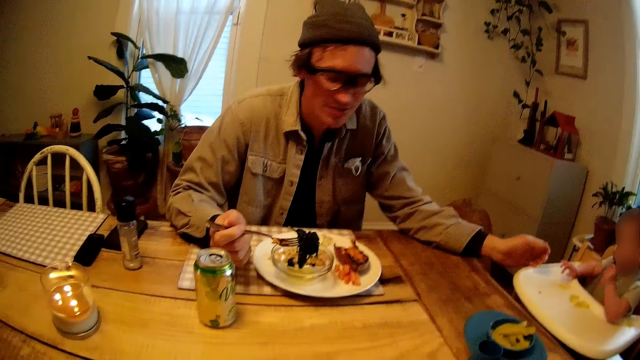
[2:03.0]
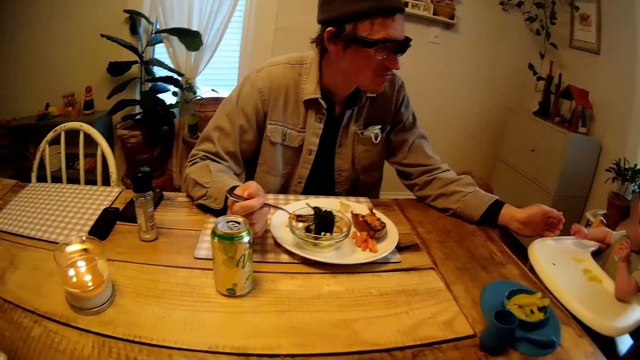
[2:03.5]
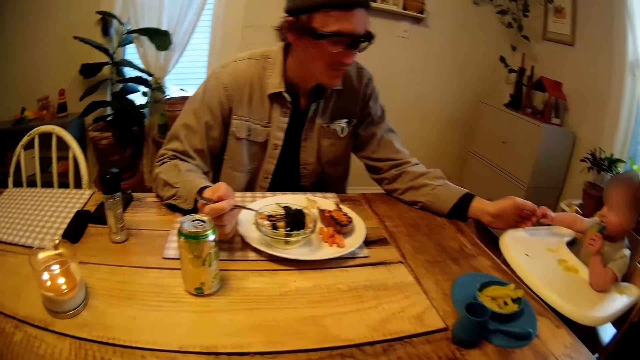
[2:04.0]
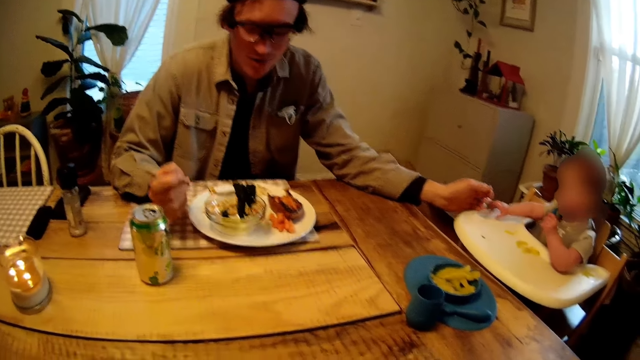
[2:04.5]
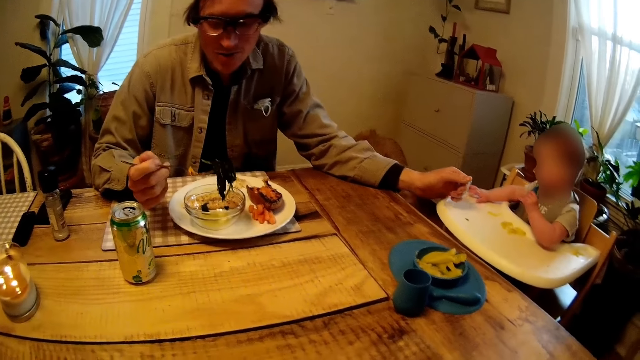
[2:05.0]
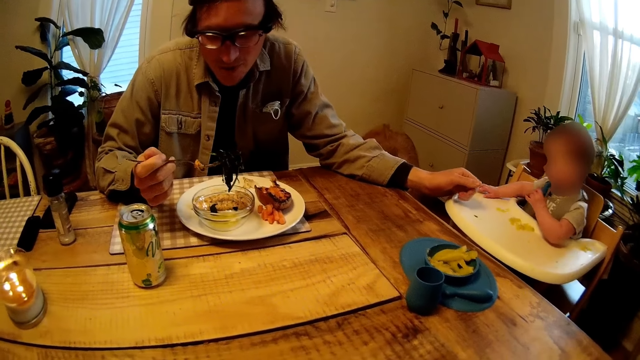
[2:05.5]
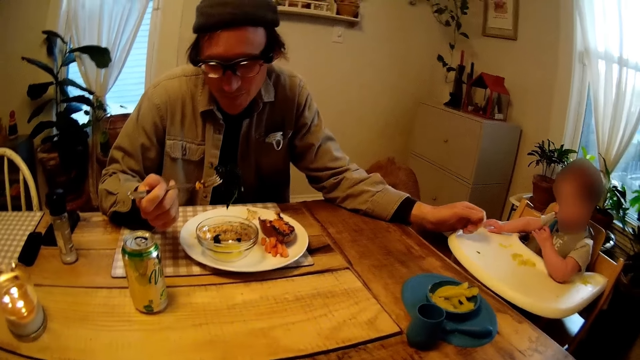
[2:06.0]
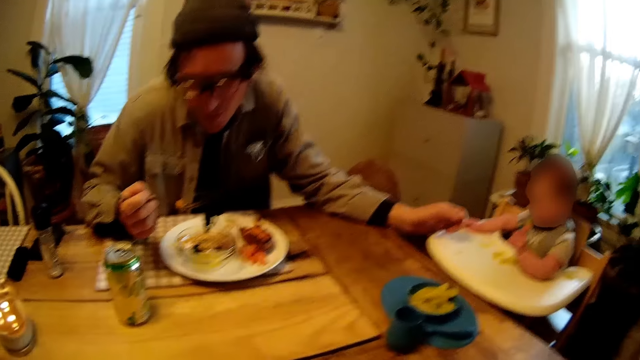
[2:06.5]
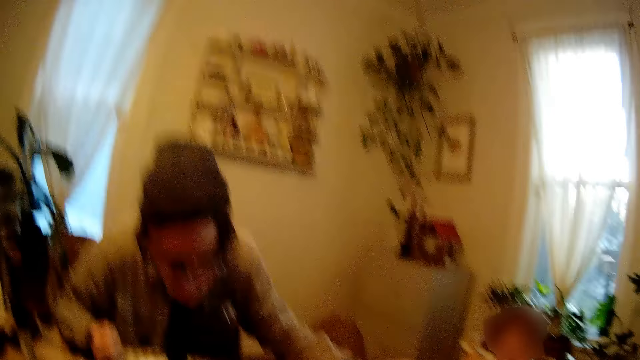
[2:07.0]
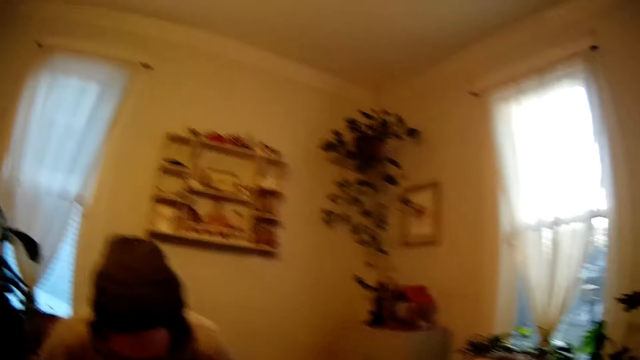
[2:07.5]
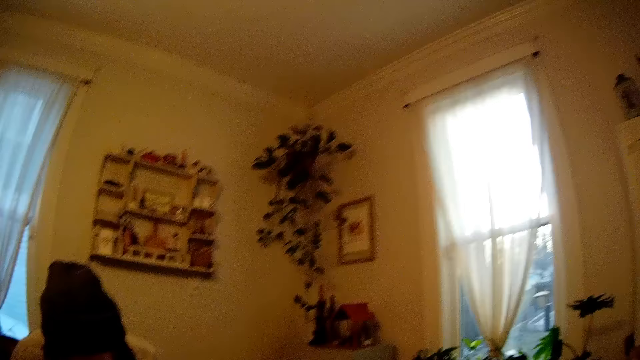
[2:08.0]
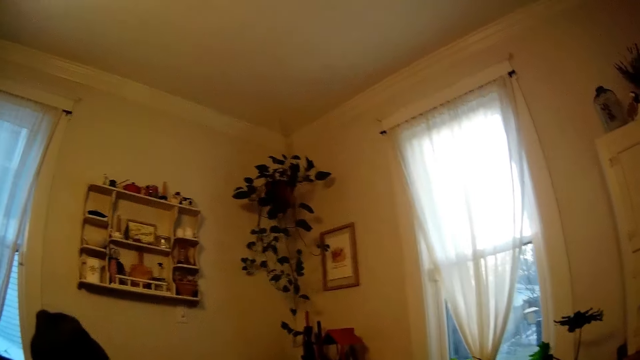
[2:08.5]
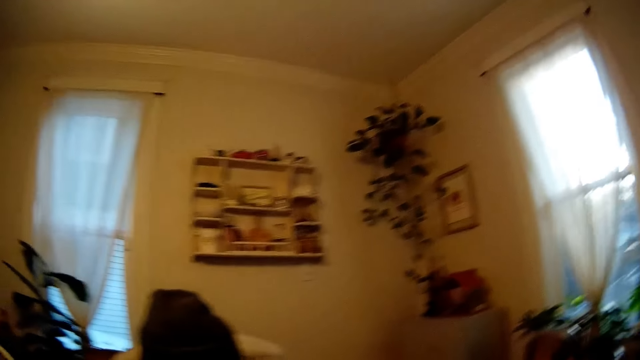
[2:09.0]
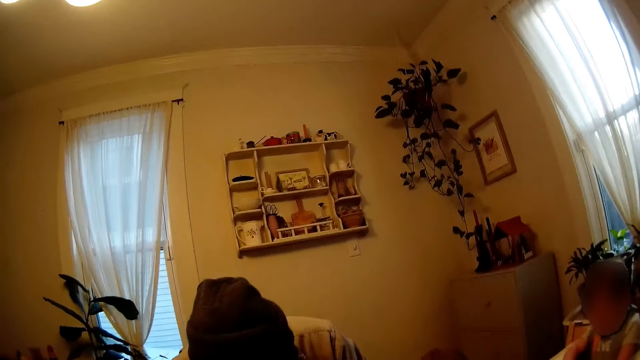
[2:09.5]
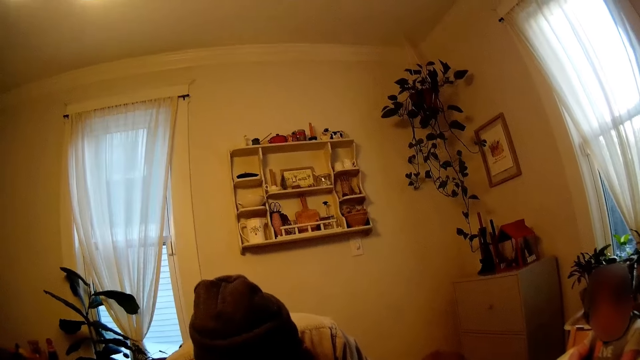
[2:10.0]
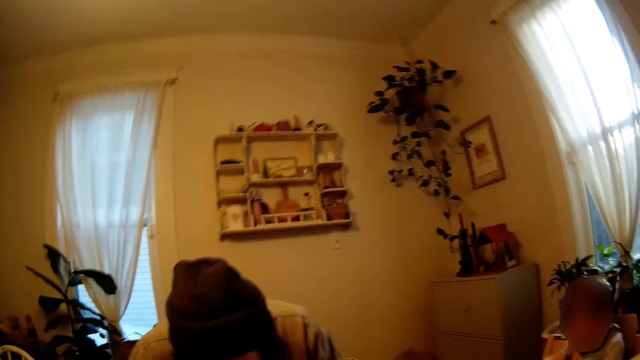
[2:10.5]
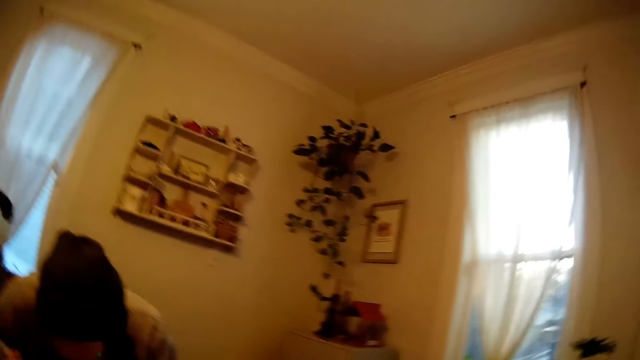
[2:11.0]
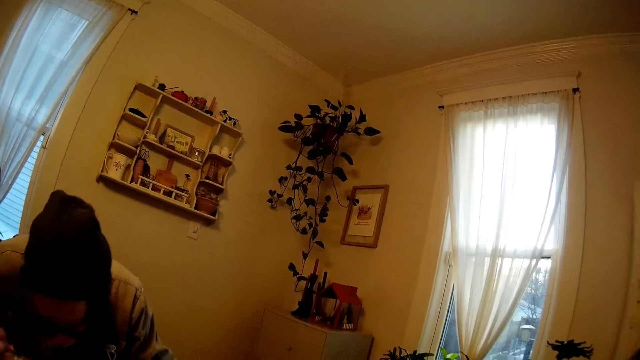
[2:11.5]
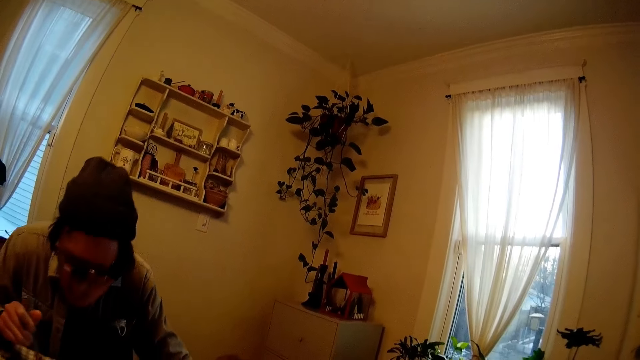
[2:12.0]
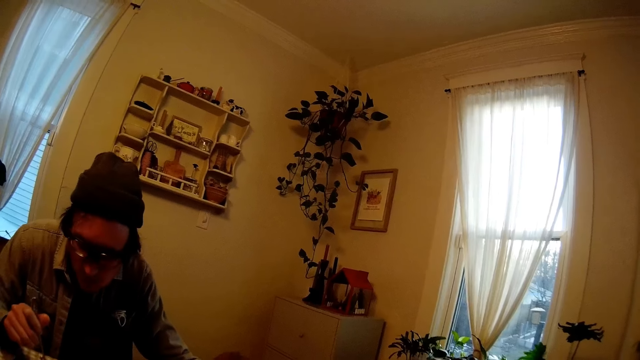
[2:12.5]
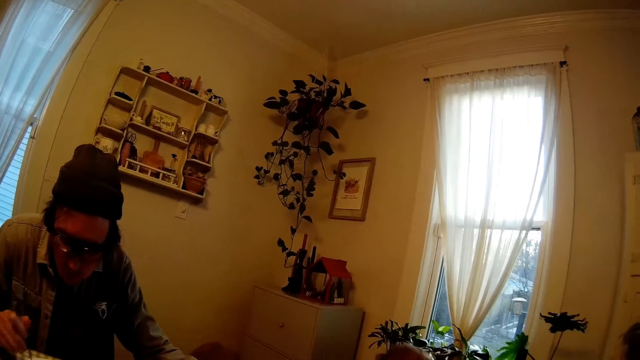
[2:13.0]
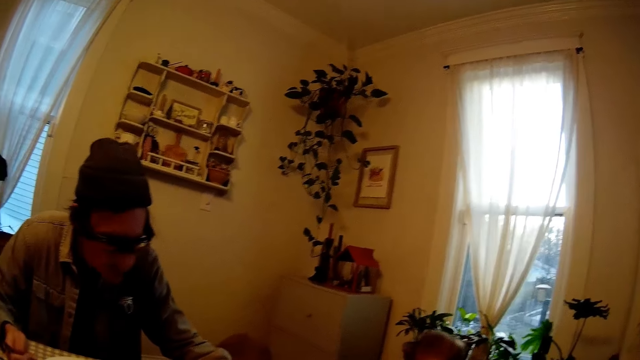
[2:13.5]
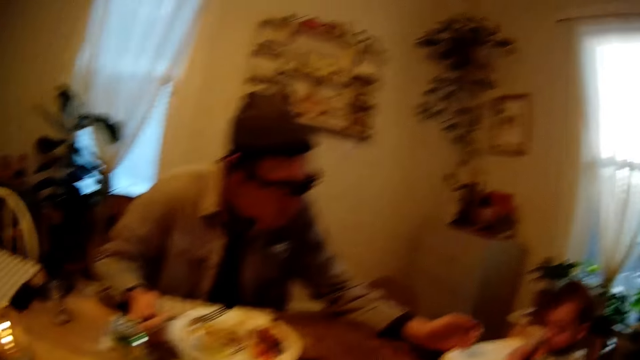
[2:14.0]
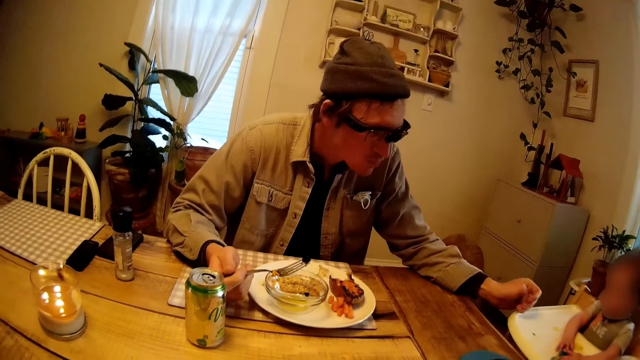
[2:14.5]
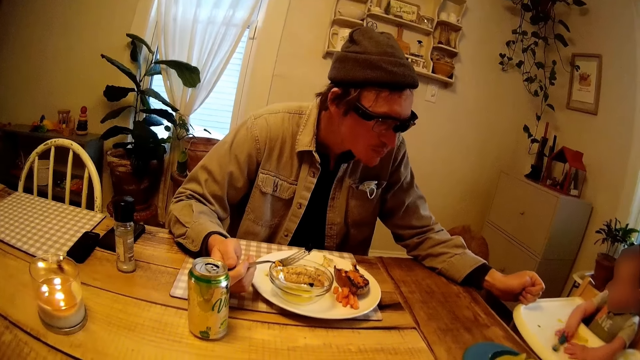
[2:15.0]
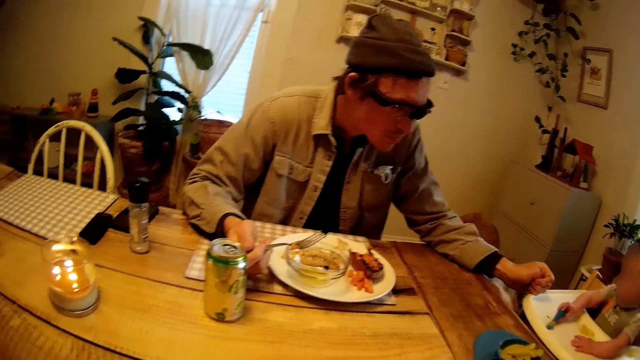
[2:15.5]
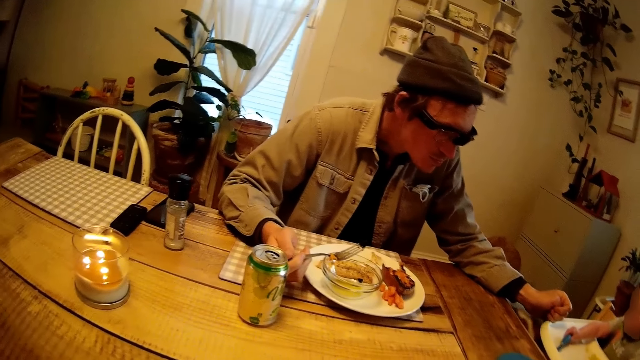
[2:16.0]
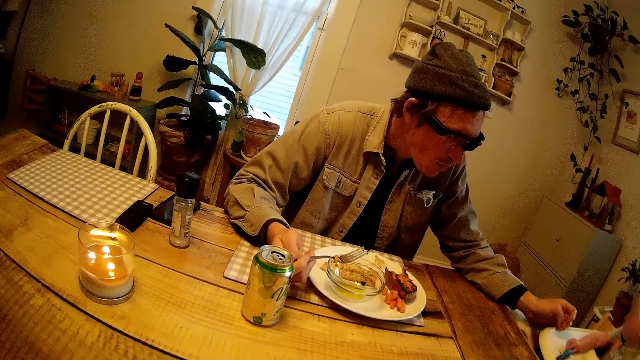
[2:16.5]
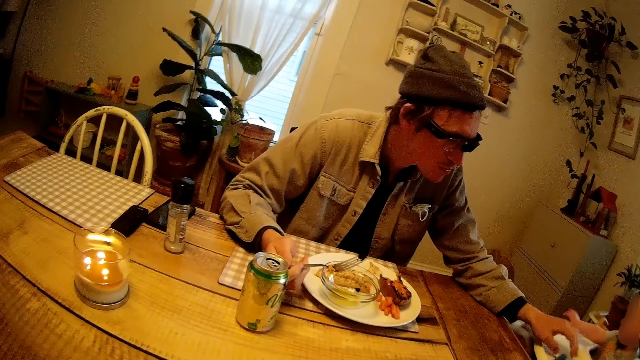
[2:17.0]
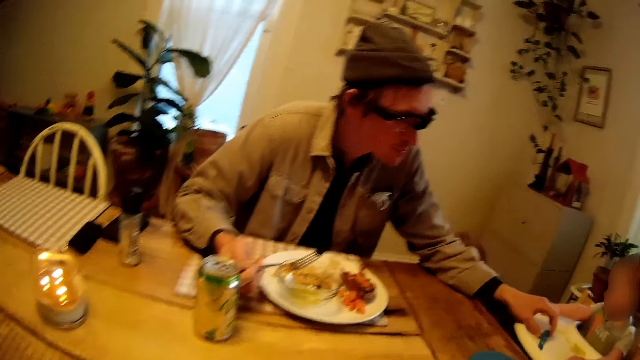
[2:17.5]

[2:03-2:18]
The man holds seaweed salad with a fork in his right hand. The man puts the seaweed salad in his mouth with the fork in his right hand. The camera wearer looks around. The man picks seaweed salad from the bowl on the plate with the fork in his right hand. The man holds the seaweed salad with the fork in his right hand. The baby drops the spoon on the tray with her right hand. The man clenches his left hand.

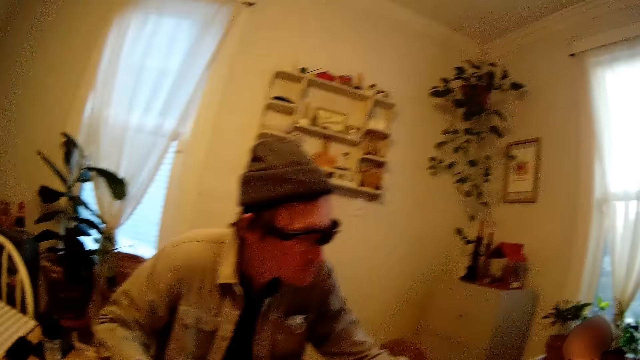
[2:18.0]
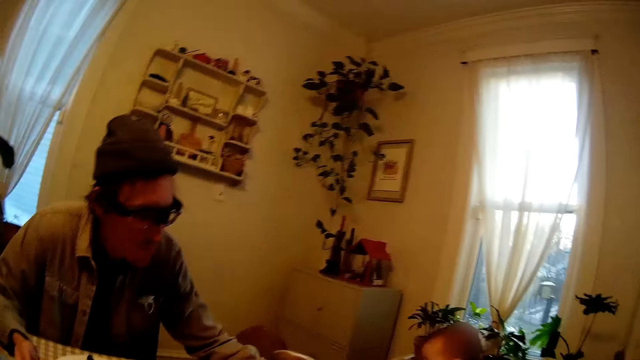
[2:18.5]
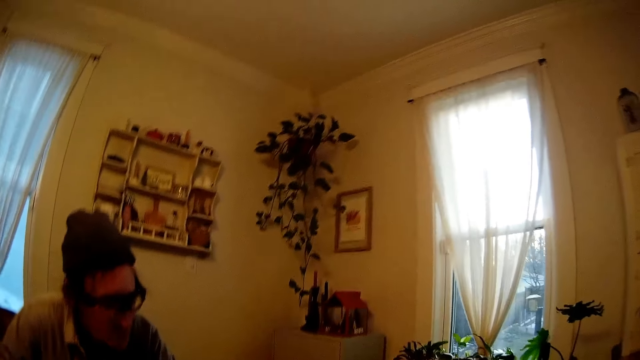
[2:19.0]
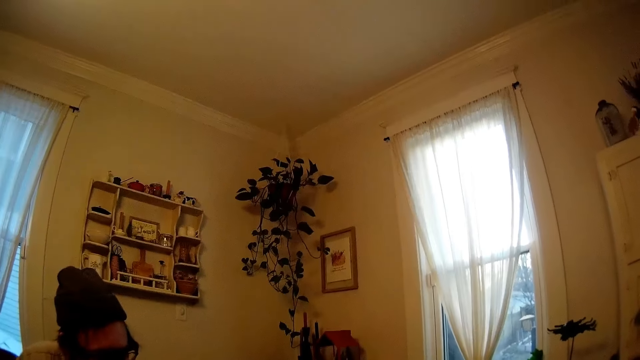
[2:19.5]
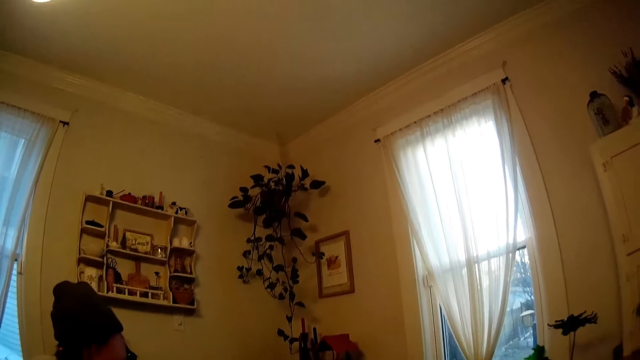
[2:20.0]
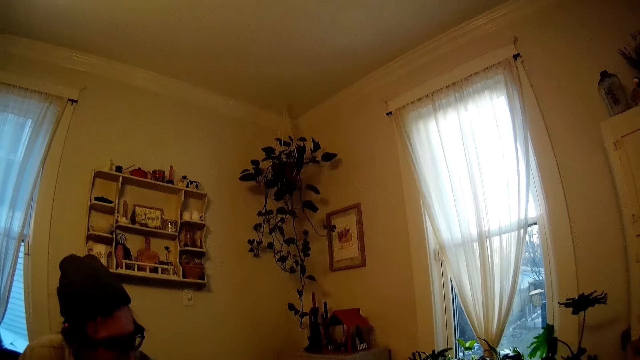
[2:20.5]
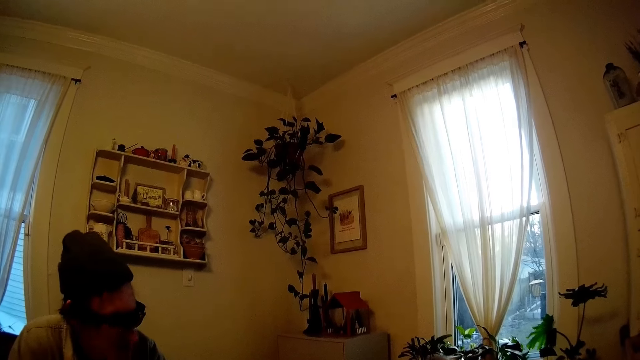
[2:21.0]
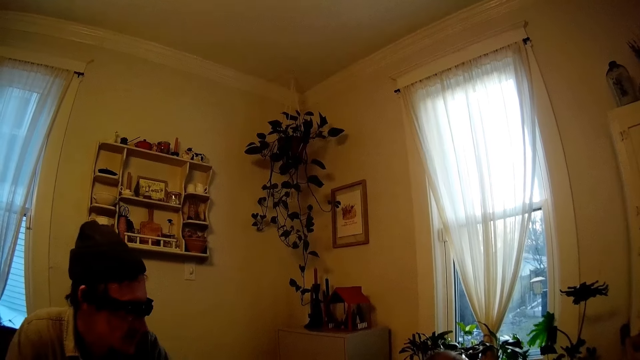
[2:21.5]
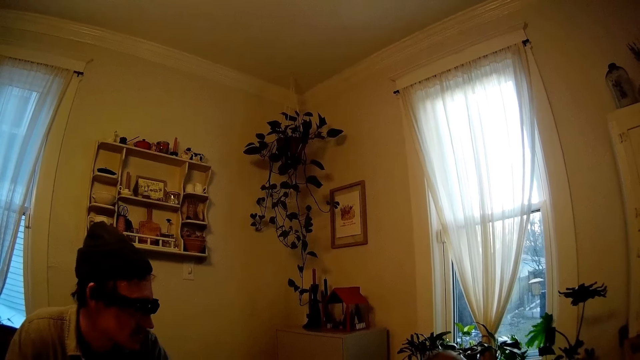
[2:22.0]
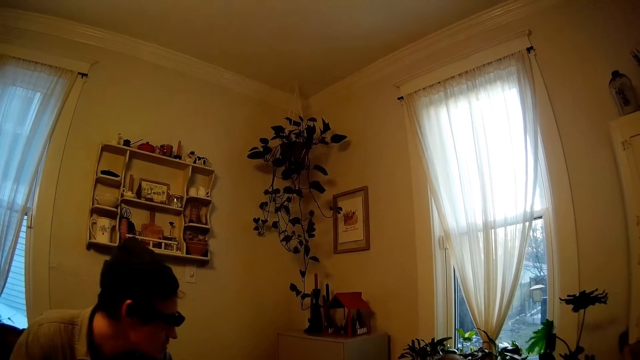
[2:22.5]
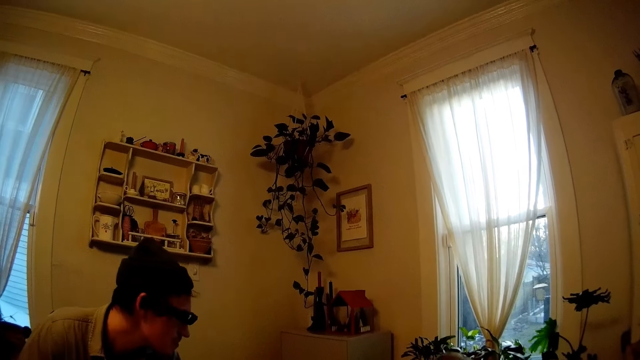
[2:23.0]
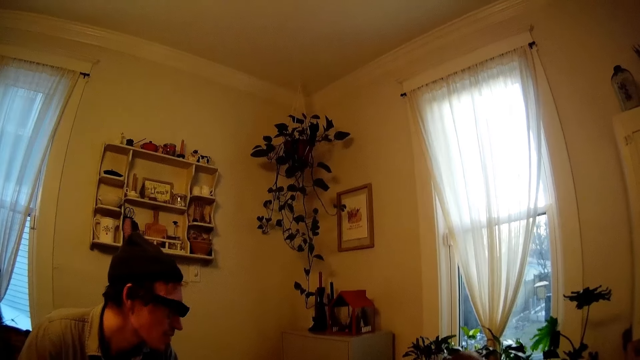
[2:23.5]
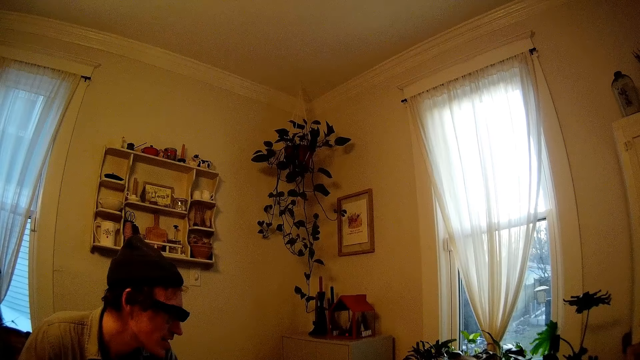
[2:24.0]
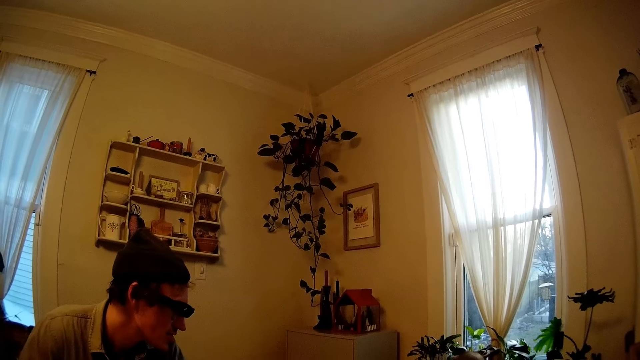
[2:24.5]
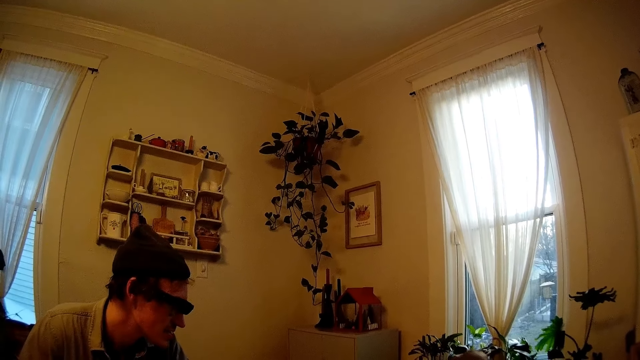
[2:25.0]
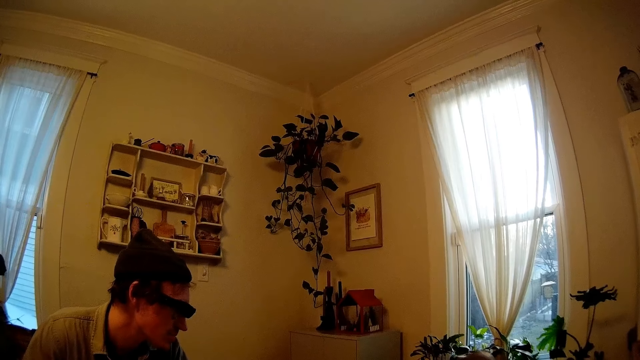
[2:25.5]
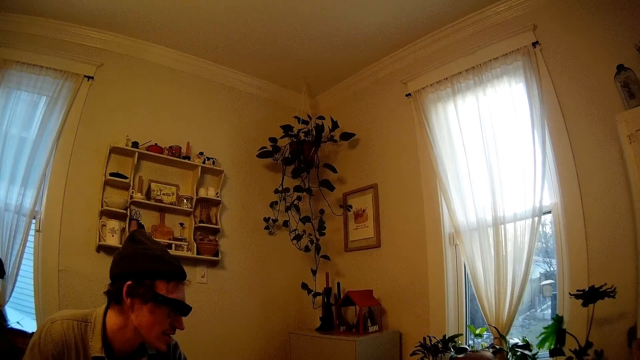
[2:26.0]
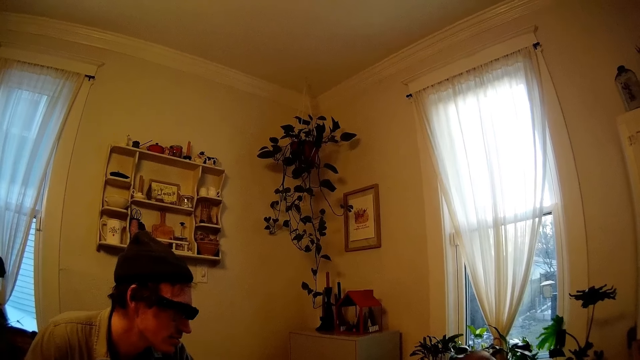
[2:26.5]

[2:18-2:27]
The camera wearer talks to the man. The man talks to a dog.
